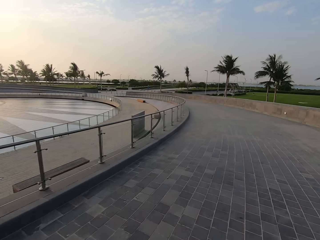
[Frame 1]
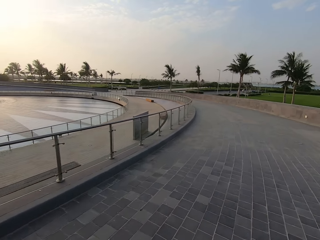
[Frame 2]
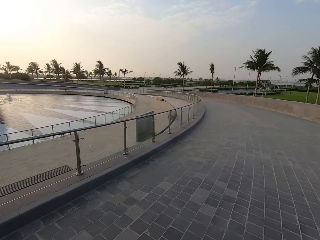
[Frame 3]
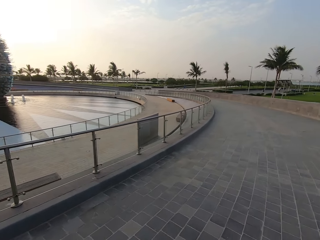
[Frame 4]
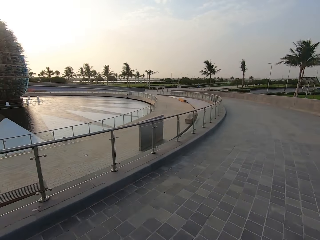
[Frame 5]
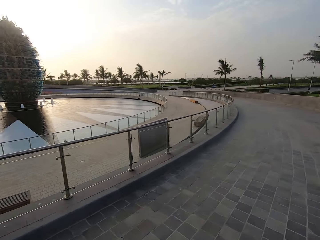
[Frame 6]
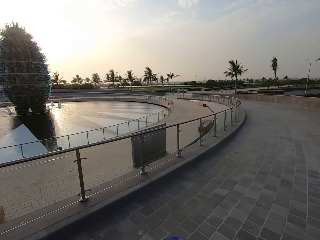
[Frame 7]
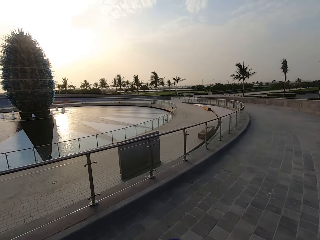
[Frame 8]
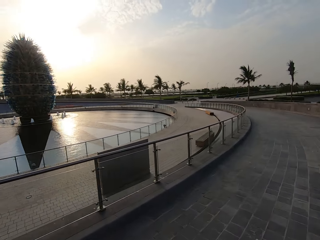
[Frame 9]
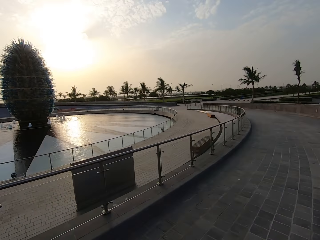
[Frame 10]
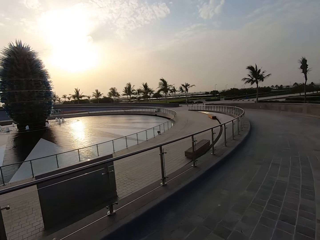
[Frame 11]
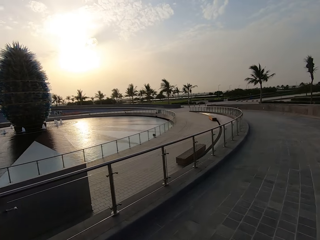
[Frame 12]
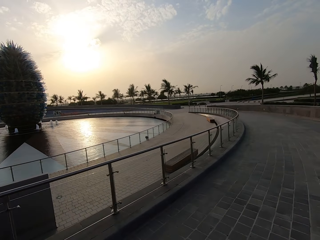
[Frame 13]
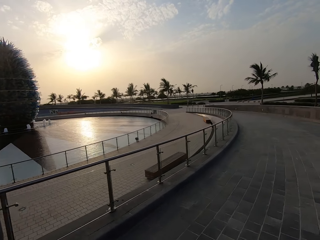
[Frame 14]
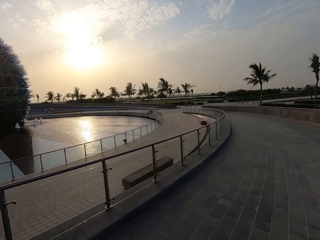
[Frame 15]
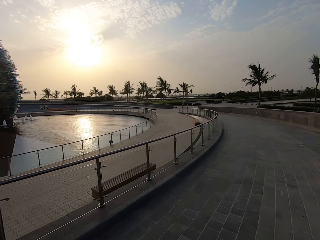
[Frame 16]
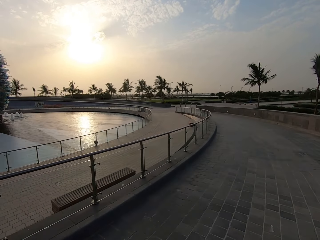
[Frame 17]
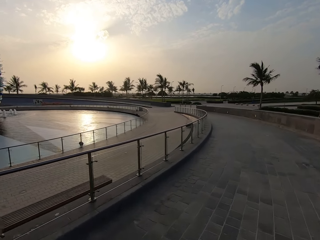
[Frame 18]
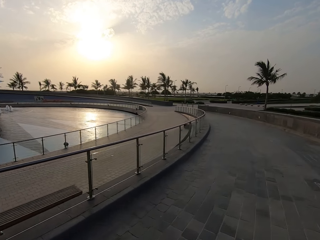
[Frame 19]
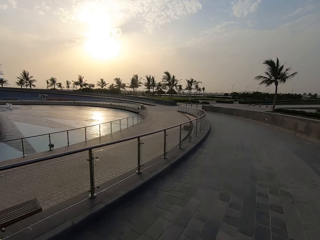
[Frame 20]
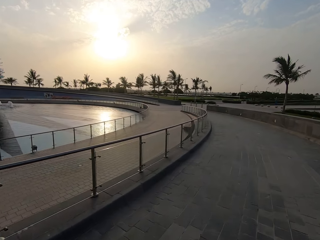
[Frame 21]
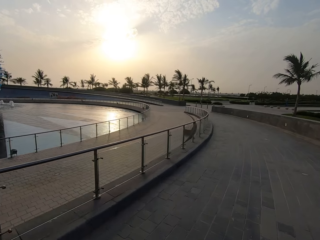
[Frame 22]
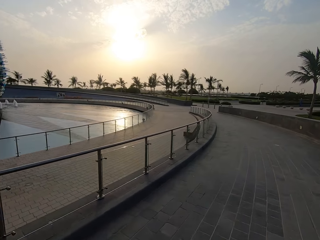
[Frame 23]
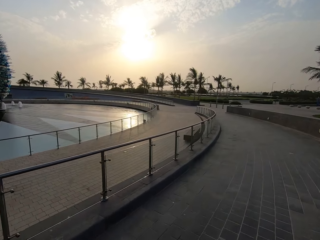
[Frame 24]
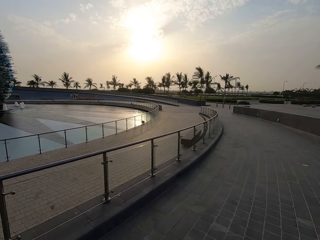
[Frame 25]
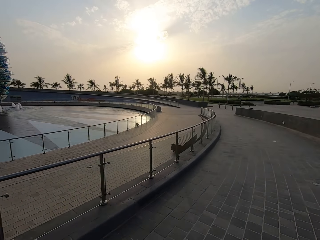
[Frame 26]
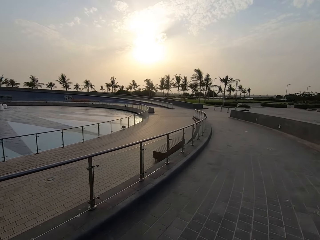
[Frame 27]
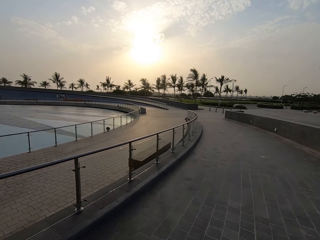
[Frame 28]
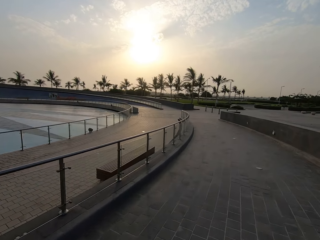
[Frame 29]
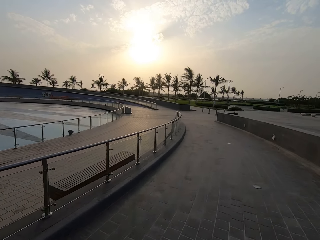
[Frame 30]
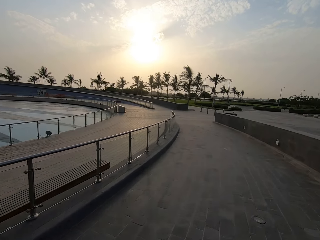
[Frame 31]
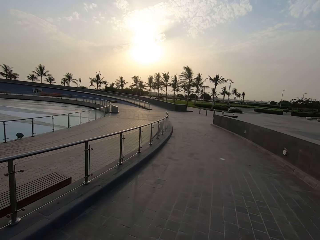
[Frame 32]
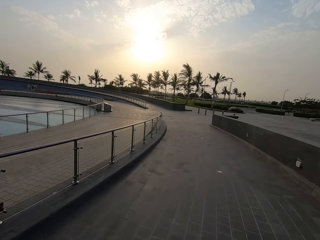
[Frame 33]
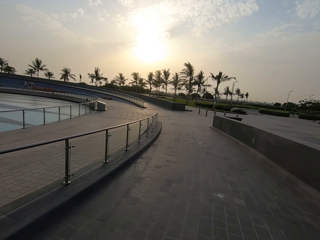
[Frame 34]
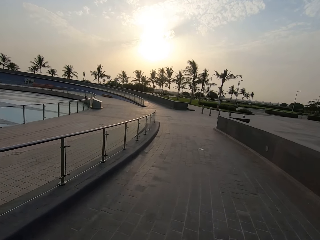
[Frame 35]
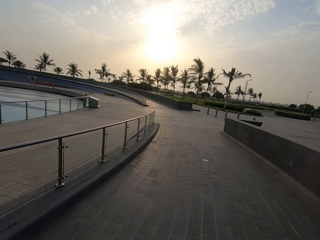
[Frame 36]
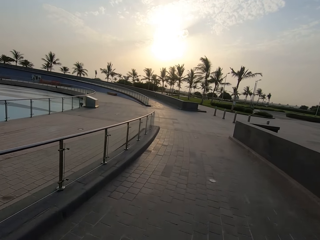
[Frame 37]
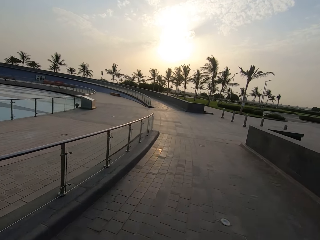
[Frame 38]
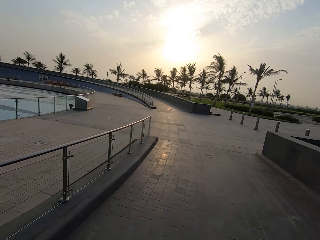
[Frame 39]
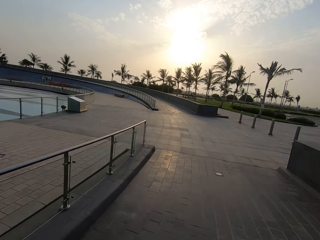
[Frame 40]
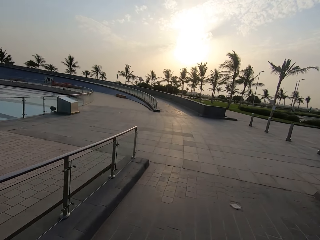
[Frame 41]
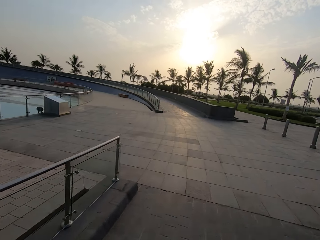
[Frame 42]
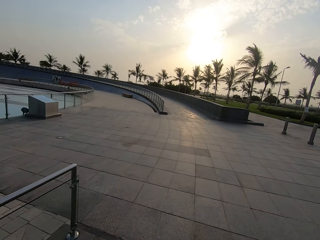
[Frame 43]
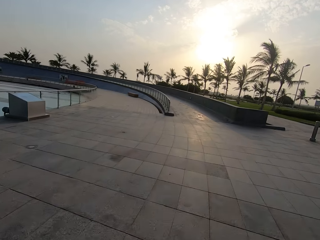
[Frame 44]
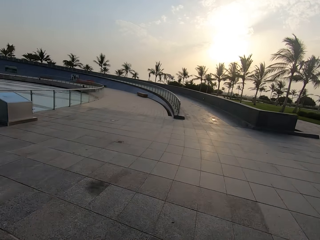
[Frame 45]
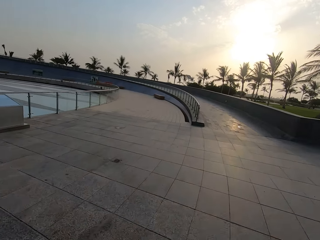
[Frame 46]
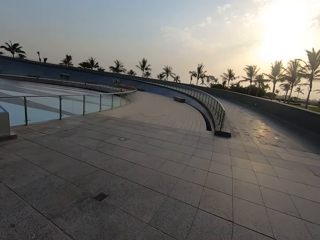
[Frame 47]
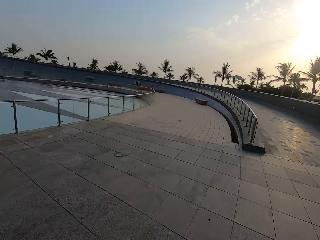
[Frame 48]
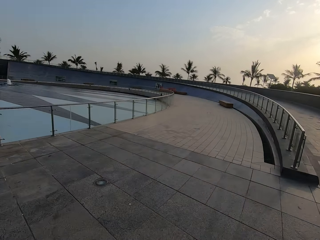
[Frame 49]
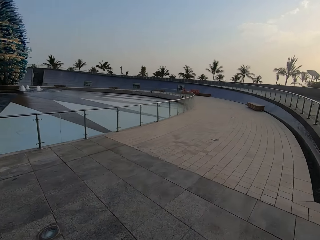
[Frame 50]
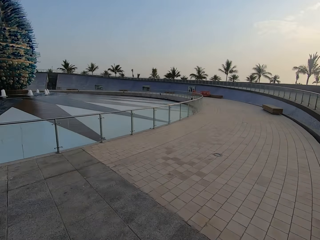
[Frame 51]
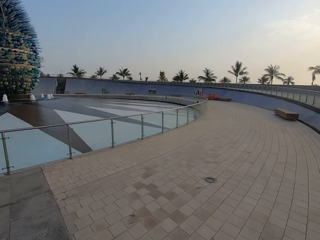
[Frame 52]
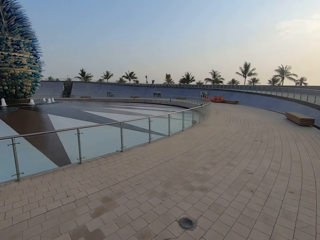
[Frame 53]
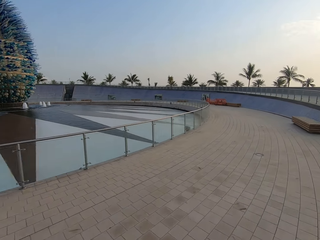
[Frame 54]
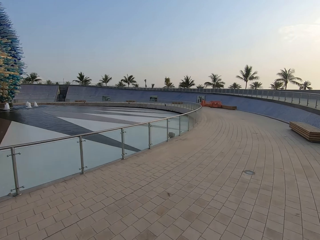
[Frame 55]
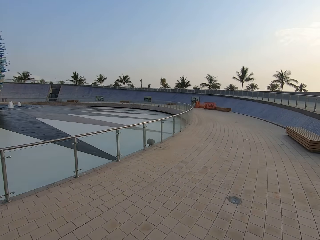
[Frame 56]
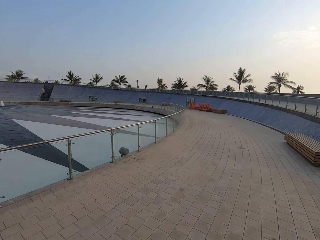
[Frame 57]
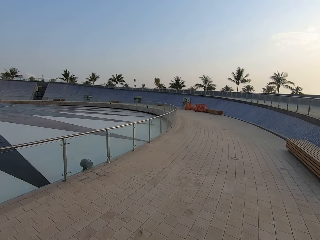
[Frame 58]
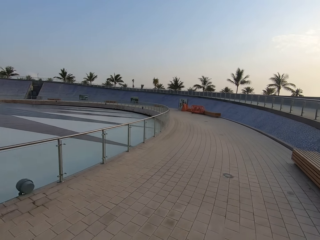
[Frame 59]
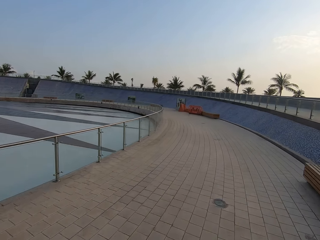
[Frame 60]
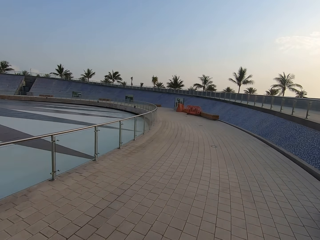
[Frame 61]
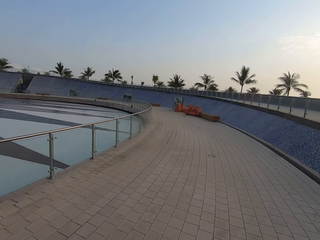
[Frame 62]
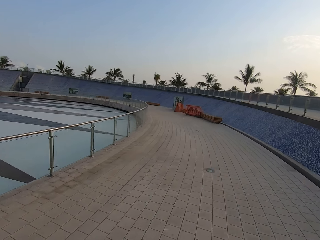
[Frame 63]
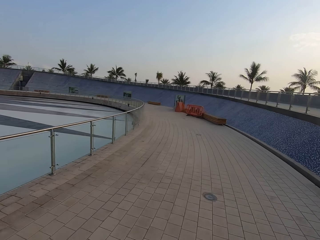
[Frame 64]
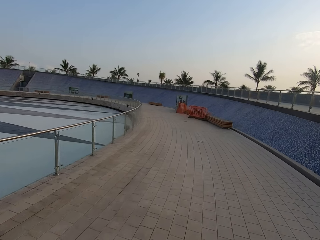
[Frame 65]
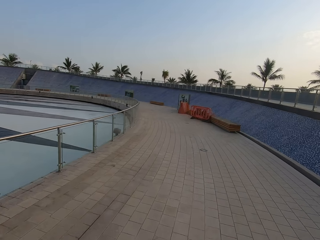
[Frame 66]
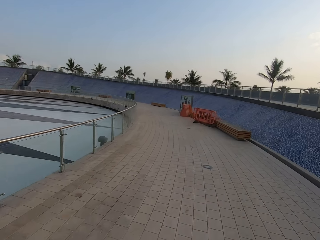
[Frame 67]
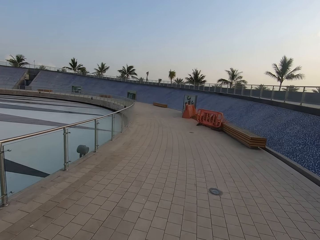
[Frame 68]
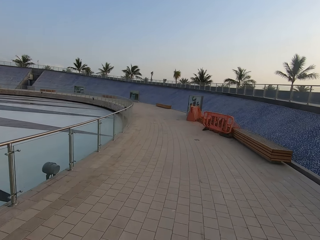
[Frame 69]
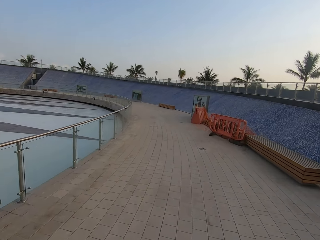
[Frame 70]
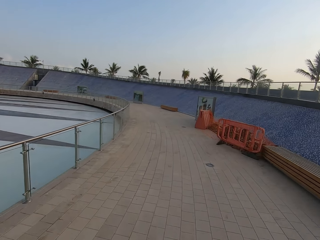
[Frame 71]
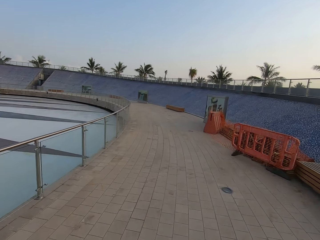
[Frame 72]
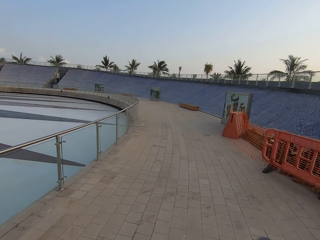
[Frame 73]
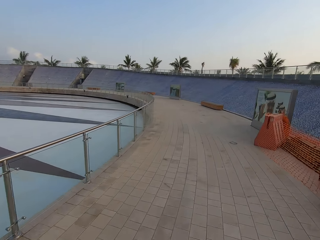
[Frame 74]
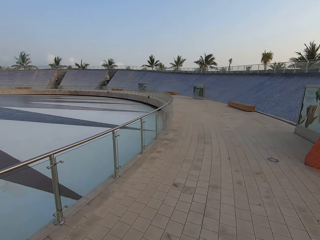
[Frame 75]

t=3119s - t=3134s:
The camera wearer looks around the road. They ride a bicycle. They look around the road. They ride the bicycle.

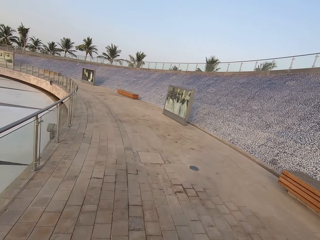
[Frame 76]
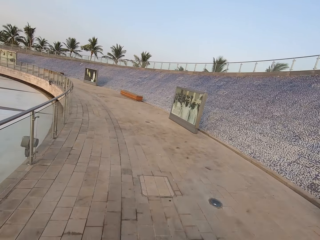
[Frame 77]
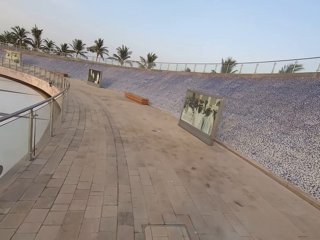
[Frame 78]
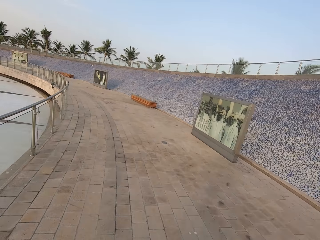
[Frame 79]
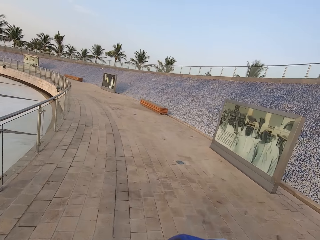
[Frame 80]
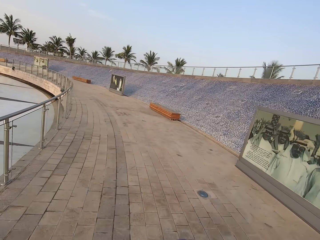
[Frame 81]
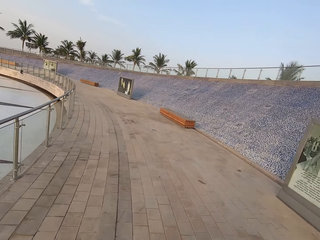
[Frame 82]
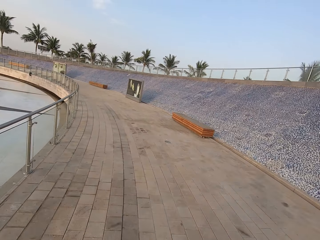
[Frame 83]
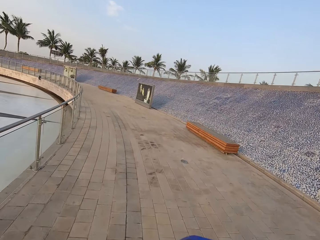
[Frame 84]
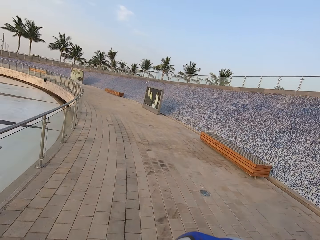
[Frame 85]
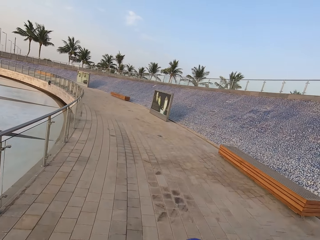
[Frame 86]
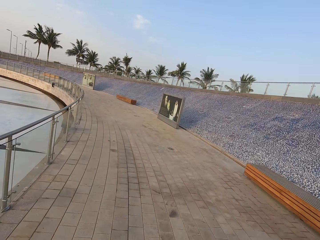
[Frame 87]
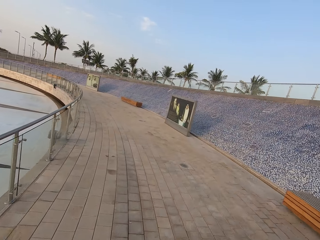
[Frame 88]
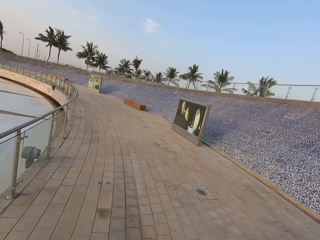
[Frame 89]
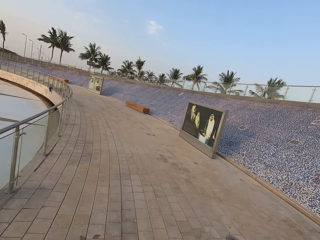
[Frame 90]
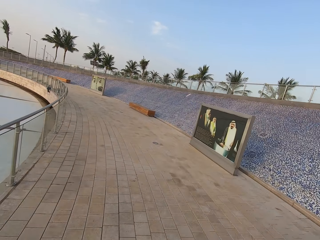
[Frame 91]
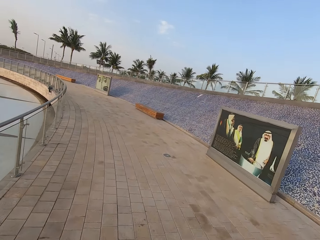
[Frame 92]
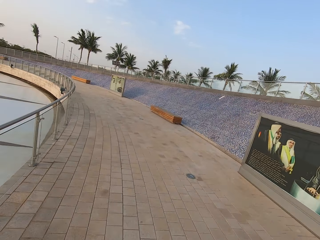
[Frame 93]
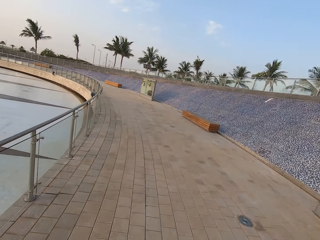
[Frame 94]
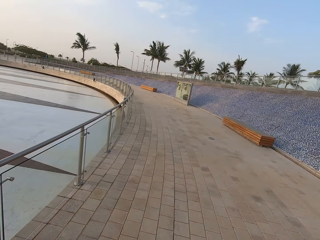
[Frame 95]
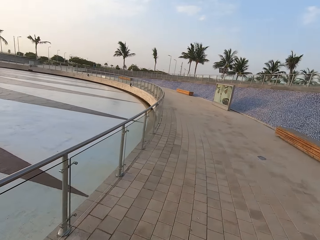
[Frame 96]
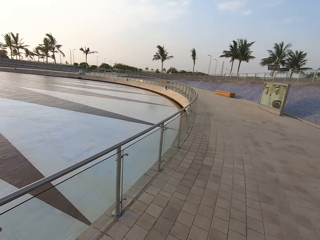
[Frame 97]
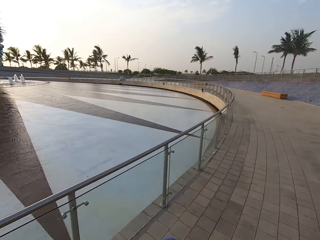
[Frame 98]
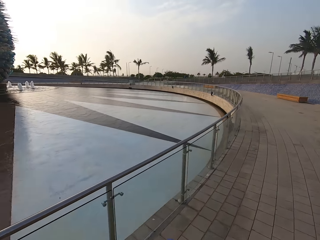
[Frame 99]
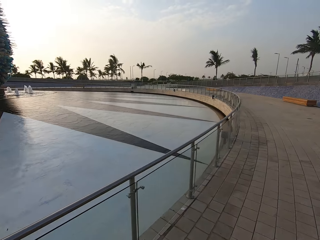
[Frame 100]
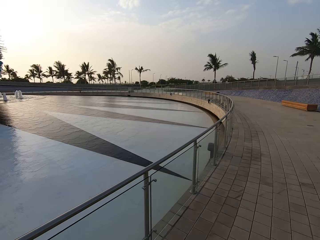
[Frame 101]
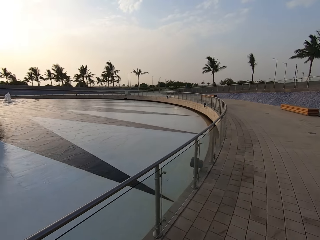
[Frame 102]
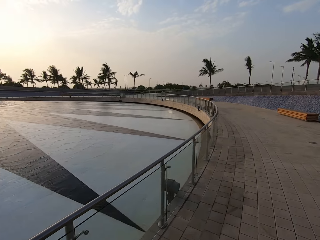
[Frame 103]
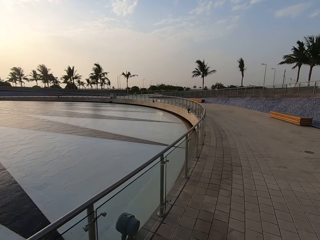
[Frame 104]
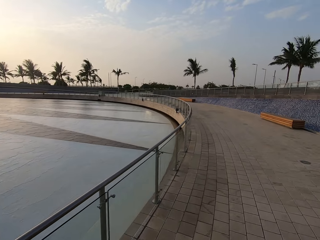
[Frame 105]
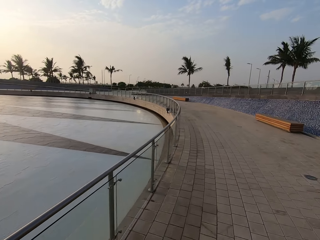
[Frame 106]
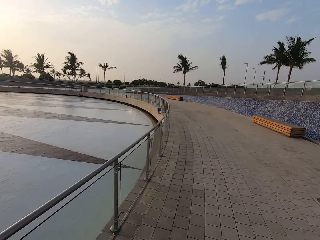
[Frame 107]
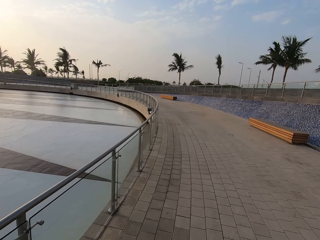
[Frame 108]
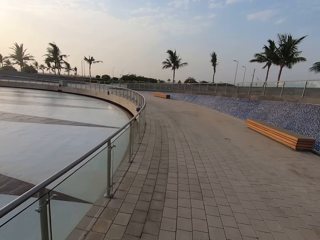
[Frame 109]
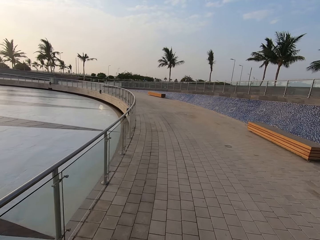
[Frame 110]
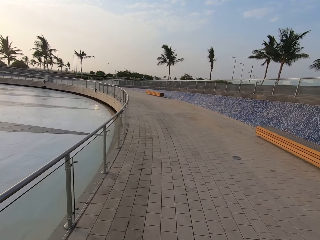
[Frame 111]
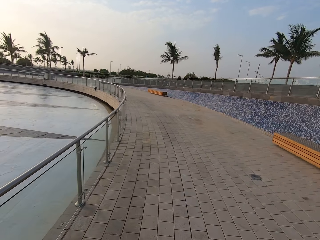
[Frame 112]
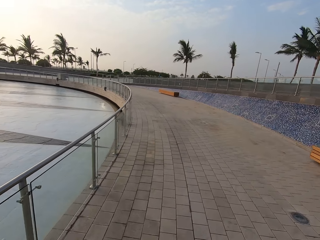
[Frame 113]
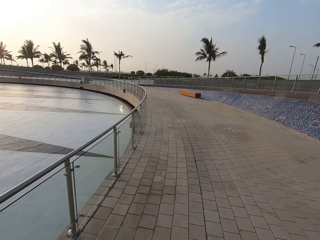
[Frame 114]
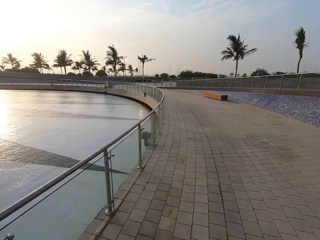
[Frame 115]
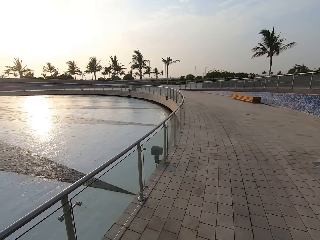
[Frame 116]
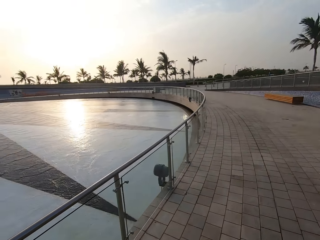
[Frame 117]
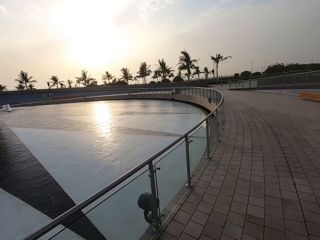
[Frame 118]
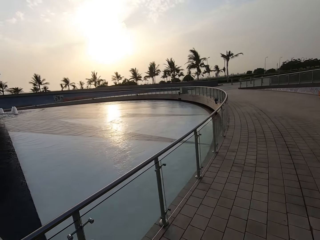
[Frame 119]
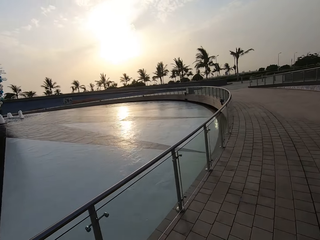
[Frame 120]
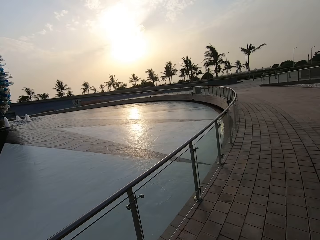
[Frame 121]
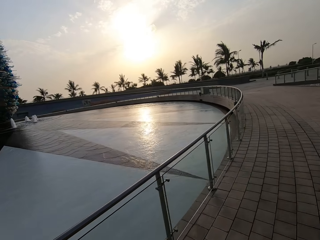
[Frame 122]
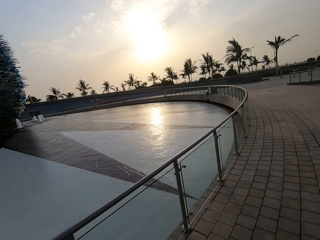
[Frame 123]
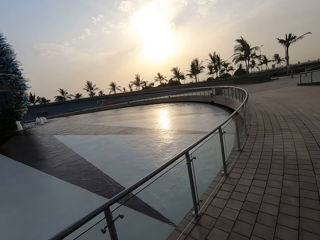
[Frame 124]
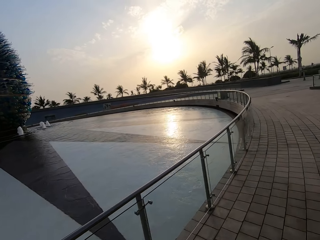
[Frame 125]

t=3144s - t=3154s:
The camera wearer looks around the road.
